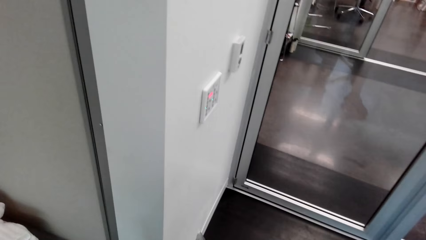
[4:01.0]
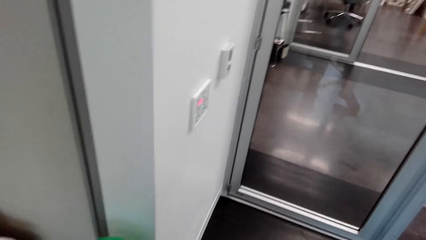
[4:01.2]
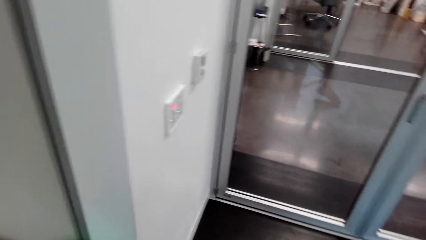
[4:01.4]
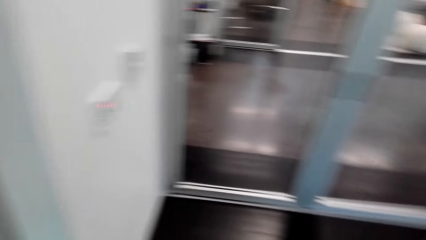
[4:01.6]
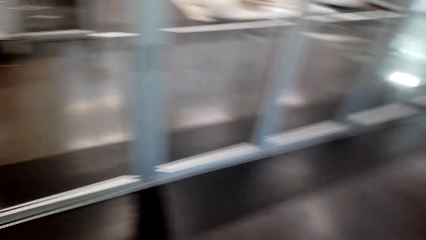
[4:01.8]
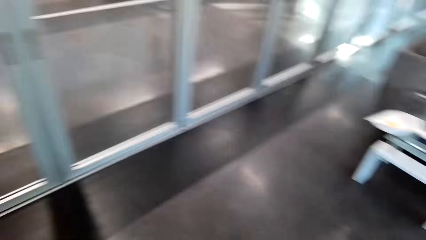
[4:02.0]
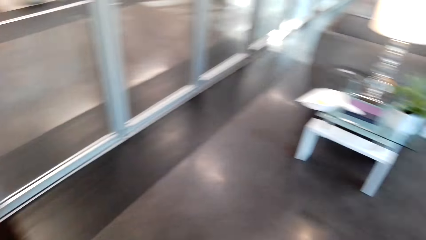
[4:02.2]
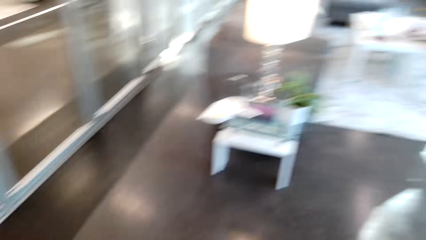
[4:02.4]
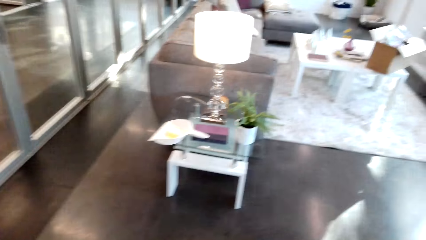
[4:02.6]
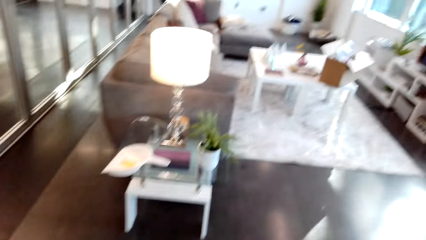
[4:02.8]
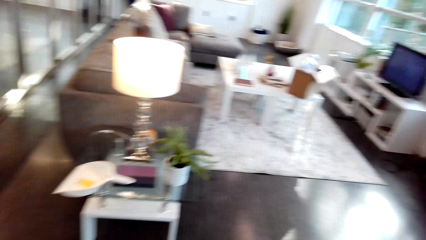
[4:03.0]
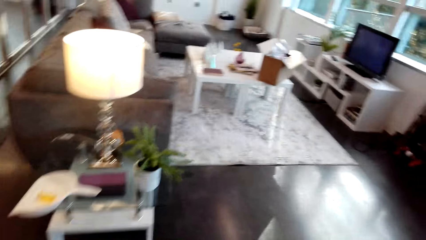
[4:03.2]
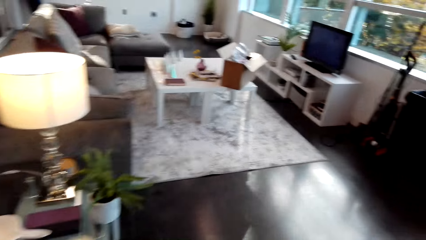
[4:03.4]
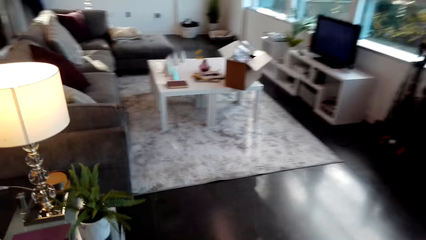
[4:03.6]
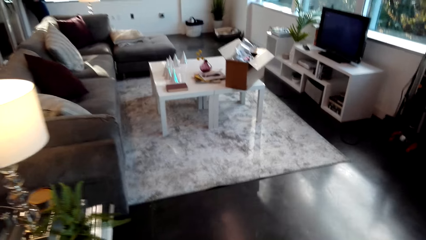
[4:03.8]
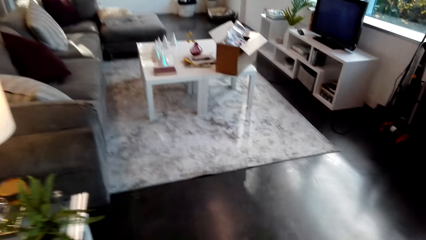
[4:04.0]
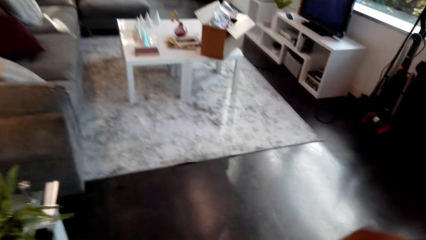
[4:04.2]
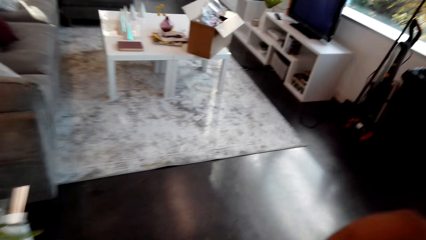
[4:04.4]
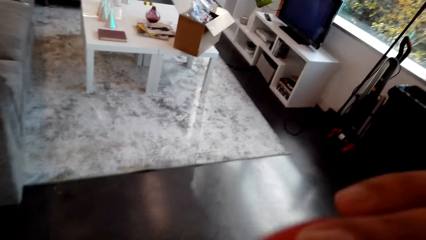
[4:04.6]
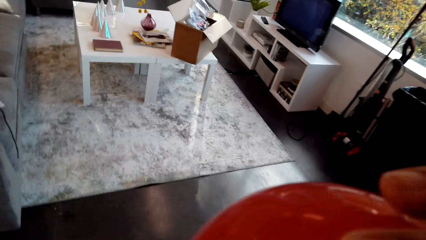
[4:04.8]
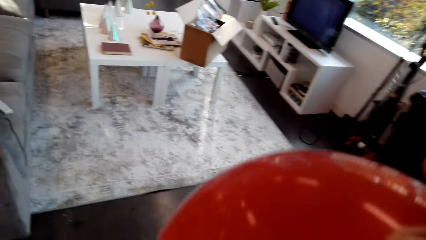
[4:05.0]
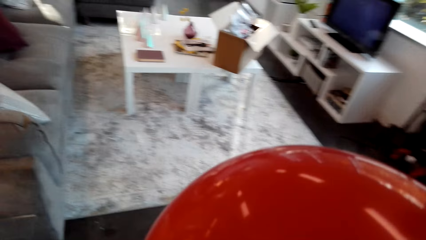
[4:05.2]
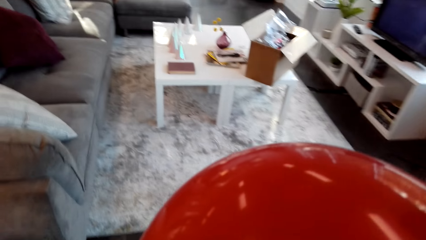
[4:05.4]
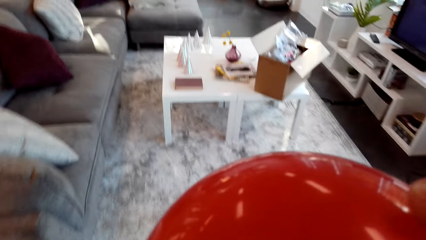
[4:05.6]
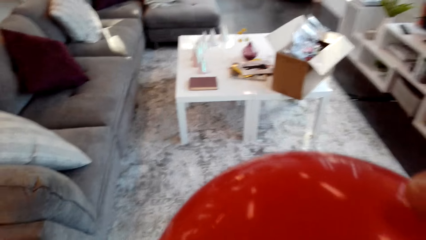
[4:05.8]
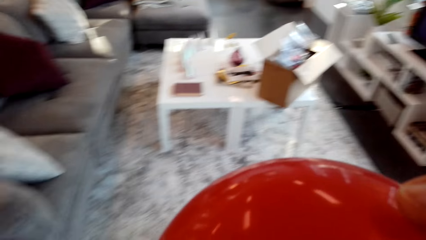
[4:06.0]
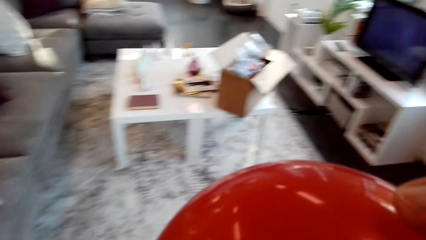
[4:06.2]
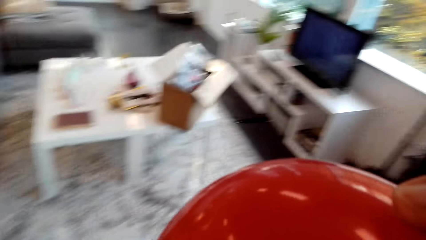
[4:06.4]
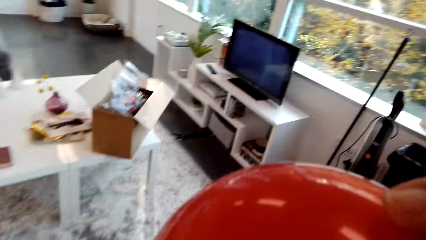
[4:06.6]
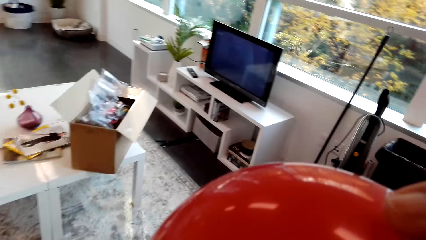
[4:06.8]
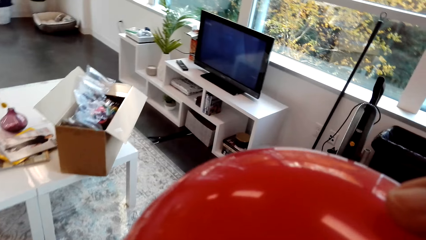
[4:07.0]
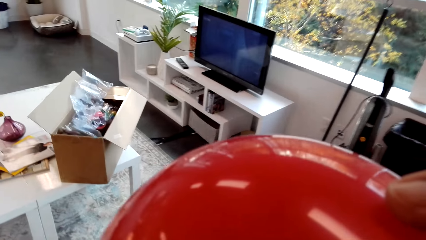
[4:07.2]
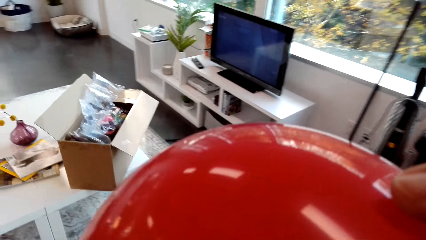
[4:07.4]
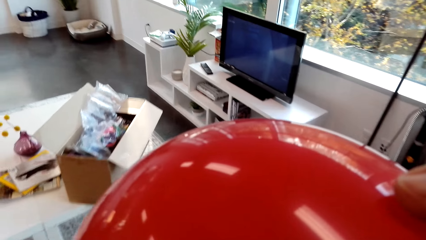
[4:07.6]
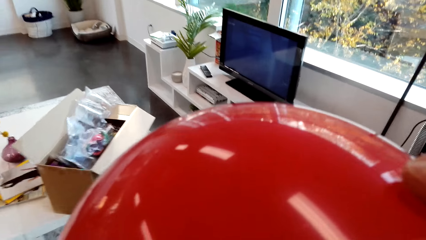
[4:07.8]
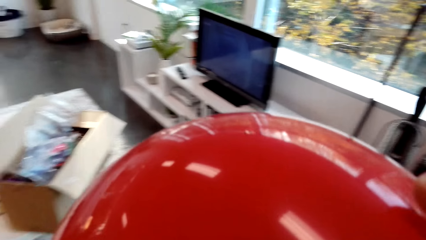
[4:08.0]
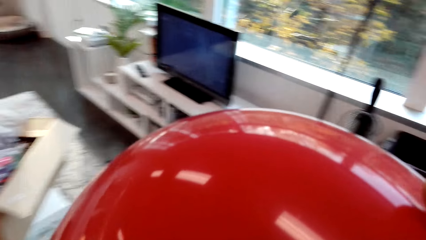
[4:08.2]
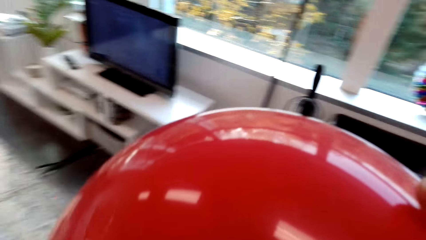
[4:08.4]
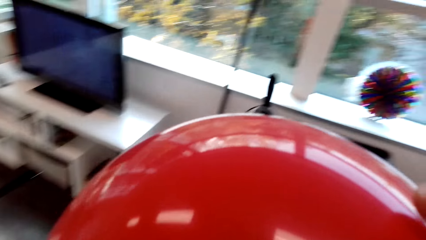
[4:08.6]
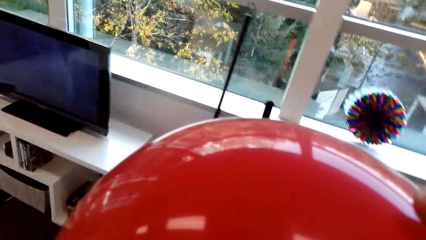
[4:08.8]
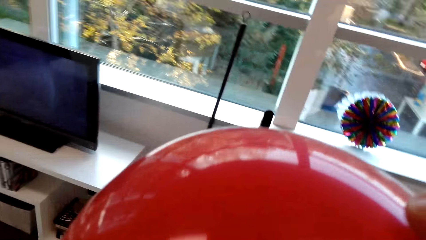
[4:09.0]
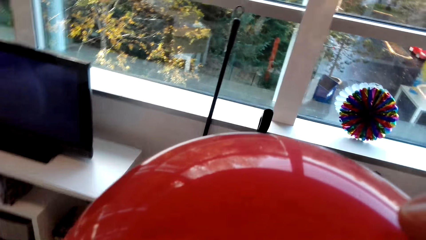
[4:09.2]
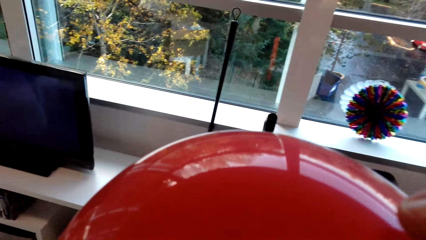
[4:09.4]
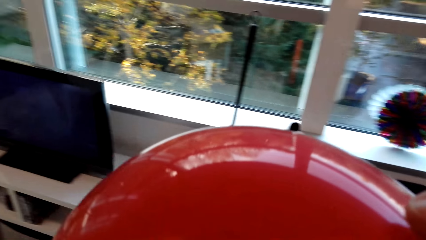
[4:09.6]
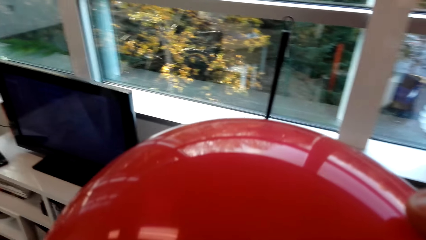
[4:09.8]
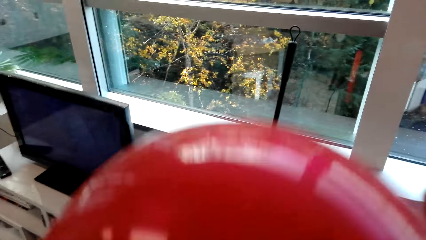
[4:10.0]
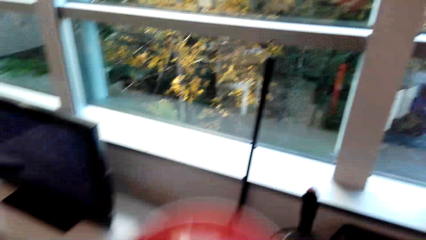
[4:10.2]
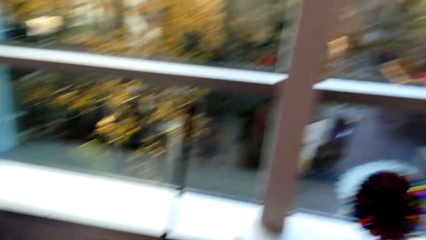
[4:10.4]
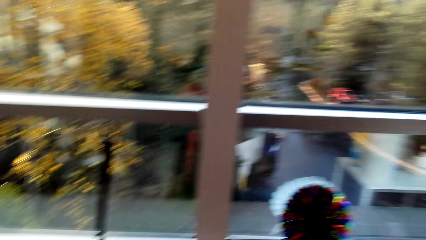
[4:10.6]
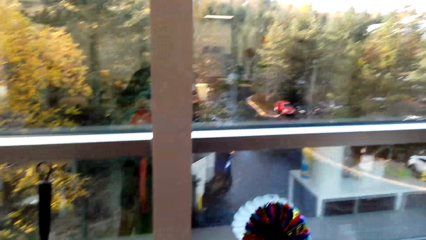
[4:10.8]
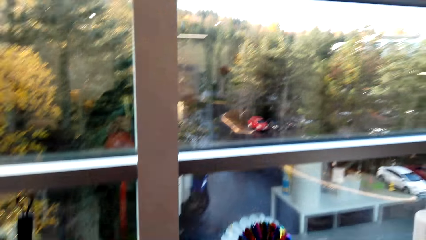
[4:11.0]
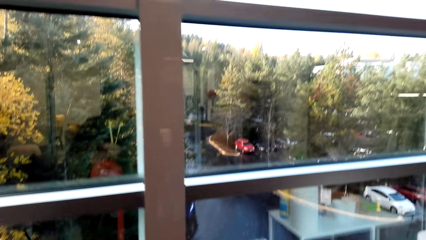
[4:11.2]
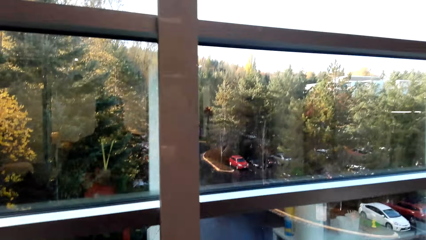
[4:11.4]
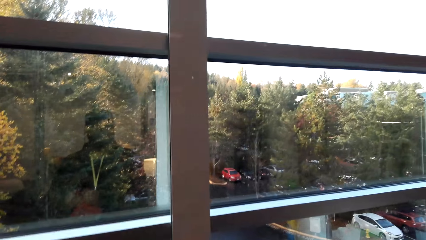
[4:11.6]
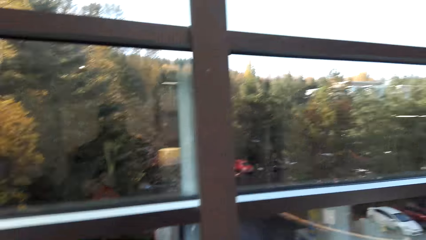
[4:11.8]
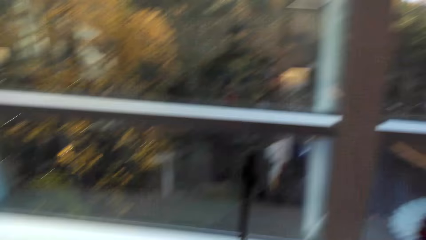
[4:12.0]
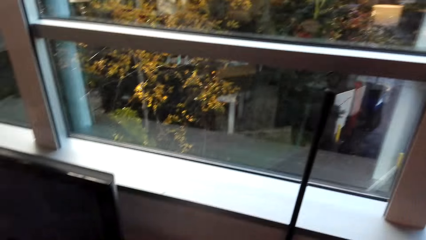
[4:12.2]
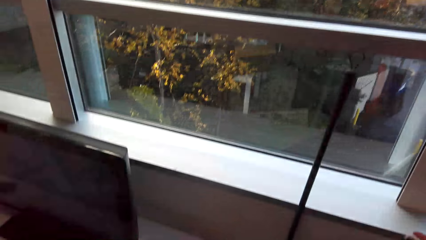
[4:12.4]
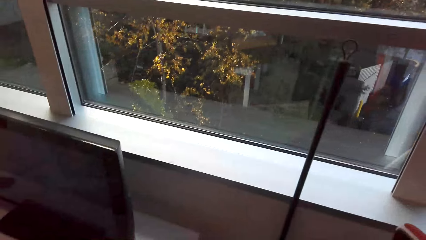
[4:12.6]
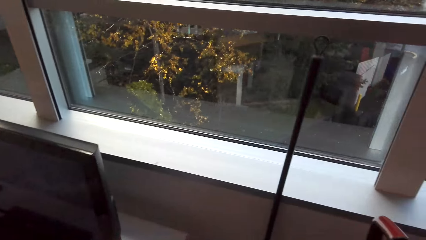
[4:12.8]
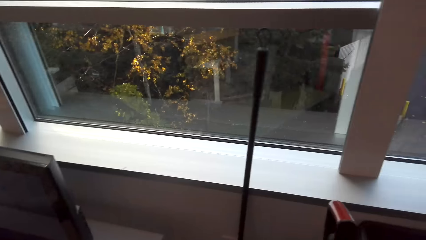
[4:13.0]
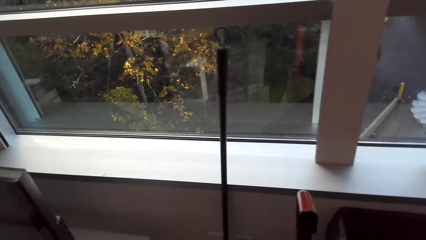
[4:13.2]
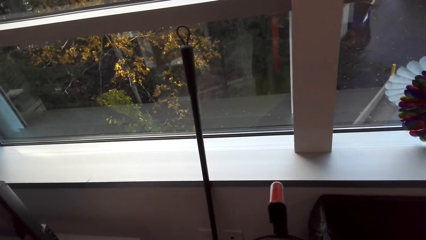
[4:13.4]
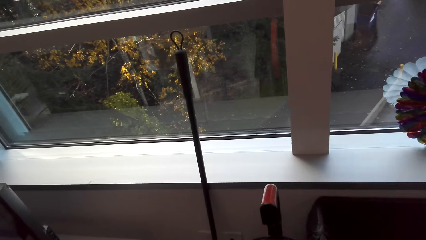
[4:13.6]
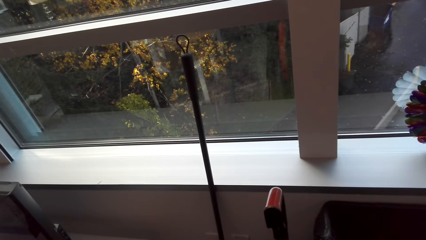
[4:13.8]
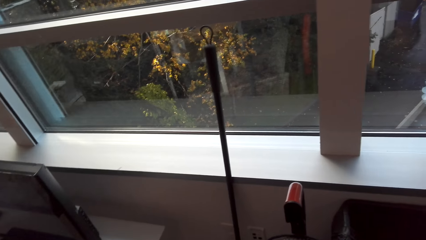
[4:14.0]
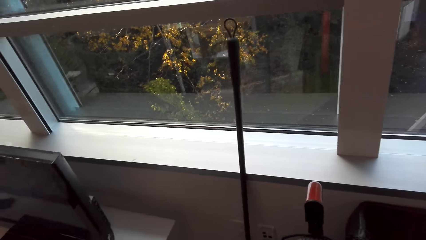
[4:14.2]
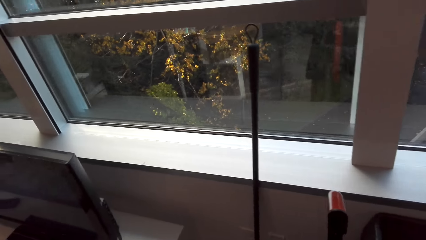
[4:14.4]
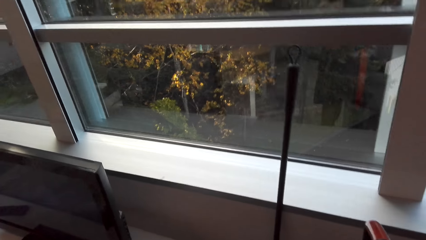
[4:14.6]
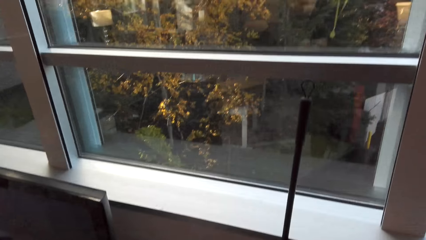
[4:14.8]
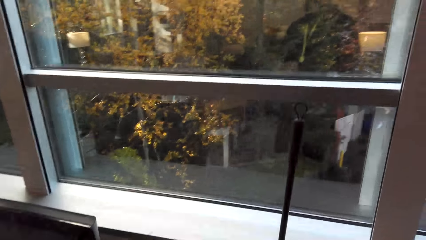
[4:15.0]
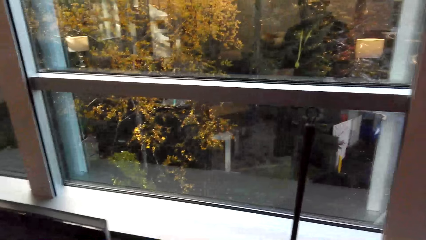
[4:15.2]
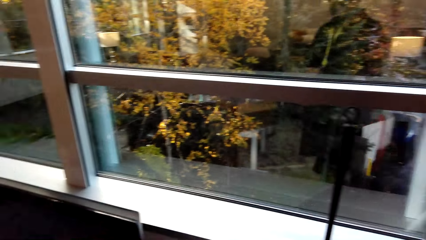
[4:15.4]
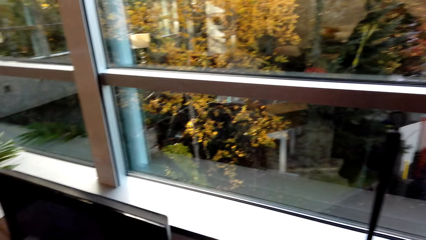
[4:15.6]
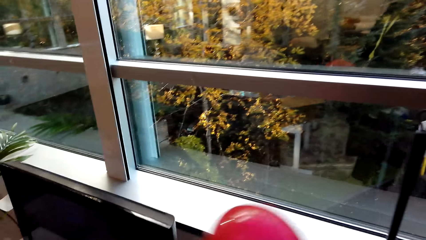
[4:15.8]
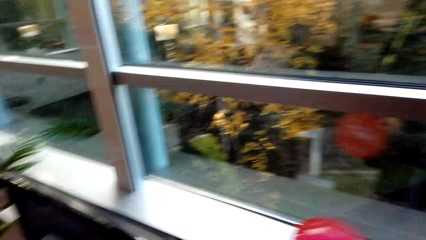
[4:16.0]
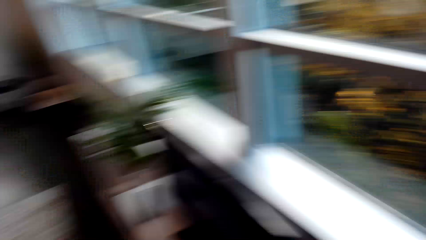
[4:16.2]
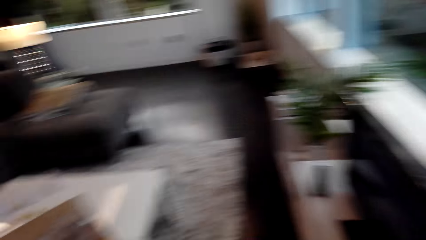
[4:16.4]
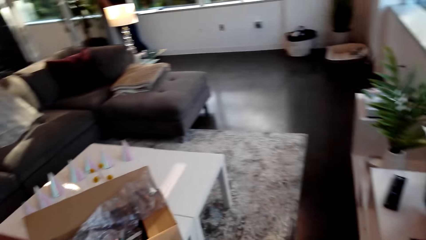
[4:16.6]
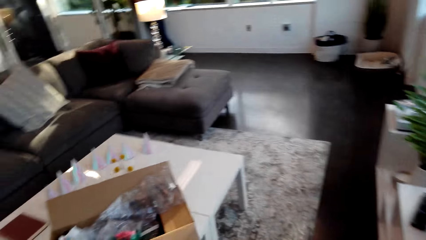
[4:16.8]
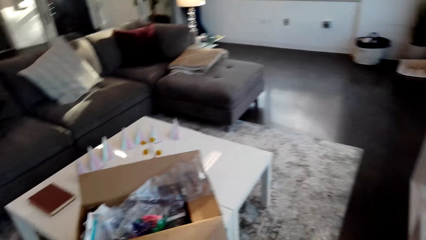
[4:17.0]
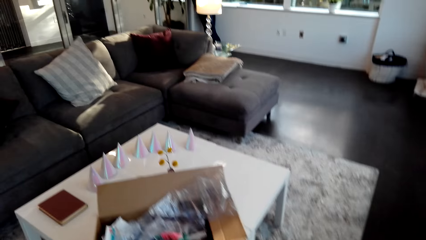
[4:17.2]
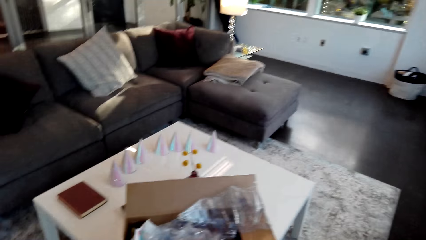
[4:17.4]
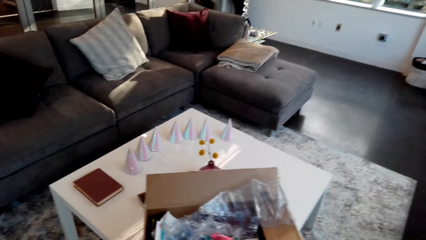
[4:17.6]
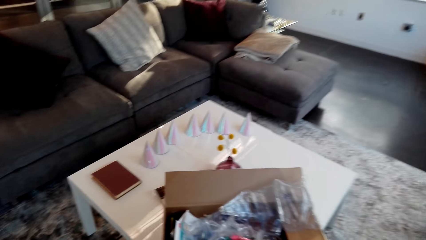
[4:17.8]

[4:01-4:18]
The camera wearer walks in the room. They put air in the balloon by mouth.
